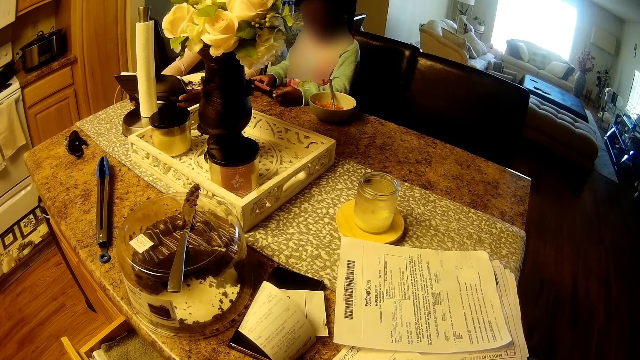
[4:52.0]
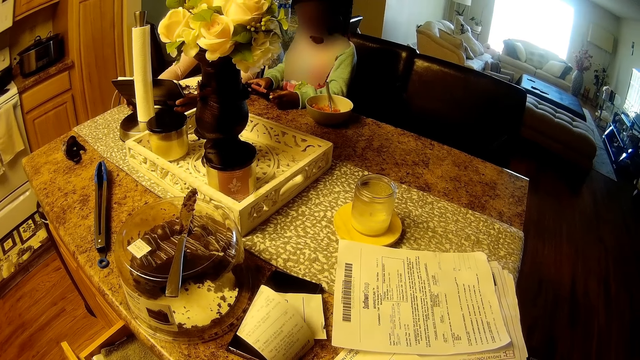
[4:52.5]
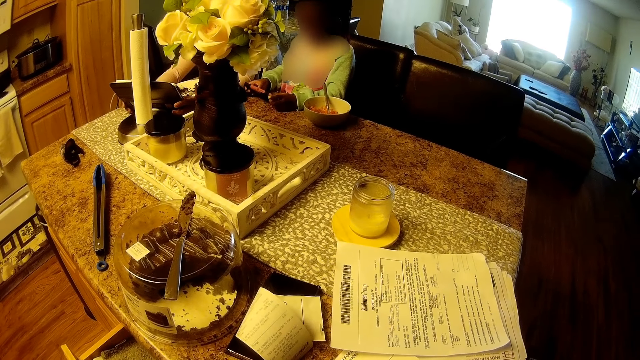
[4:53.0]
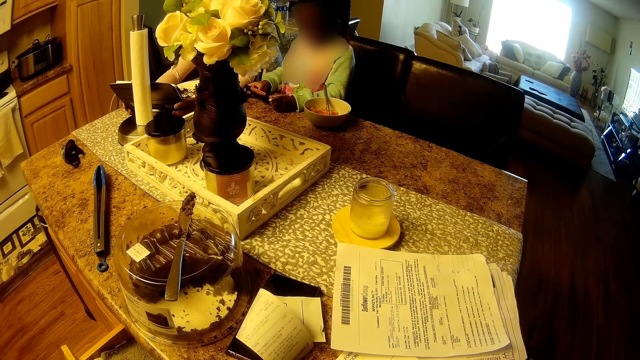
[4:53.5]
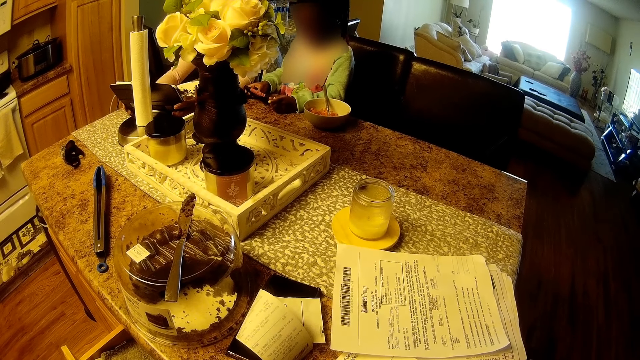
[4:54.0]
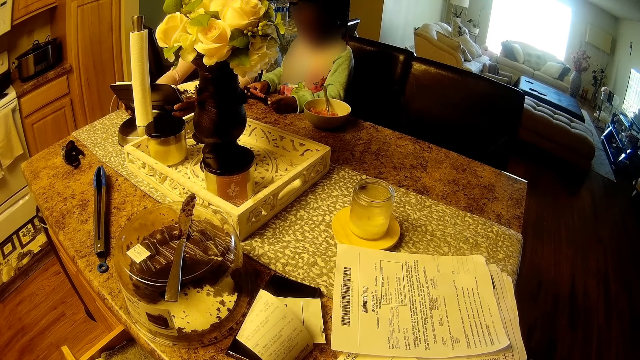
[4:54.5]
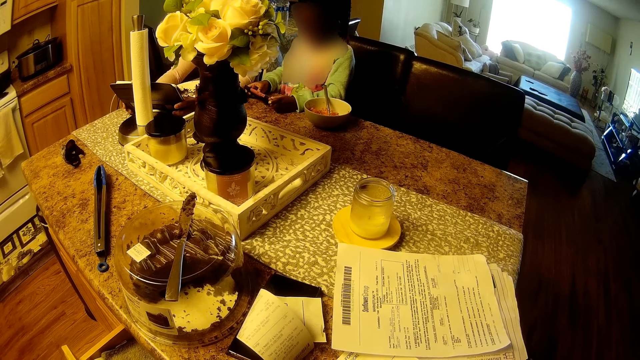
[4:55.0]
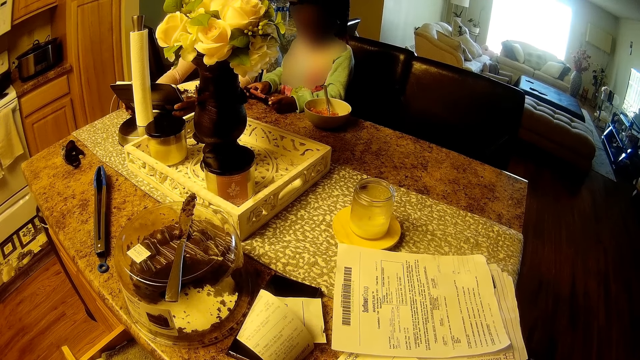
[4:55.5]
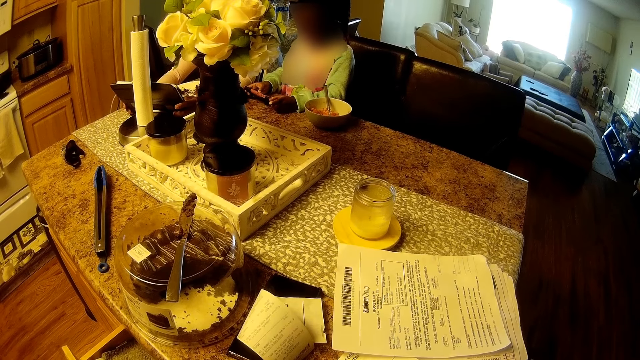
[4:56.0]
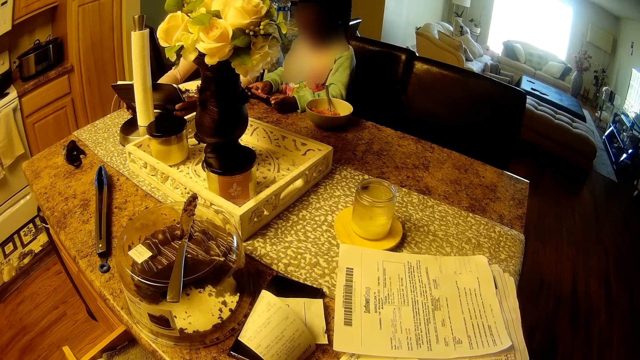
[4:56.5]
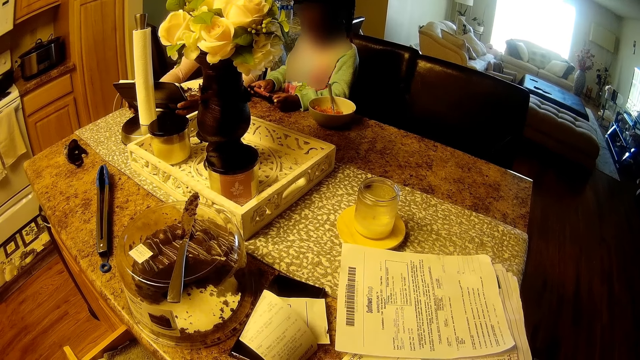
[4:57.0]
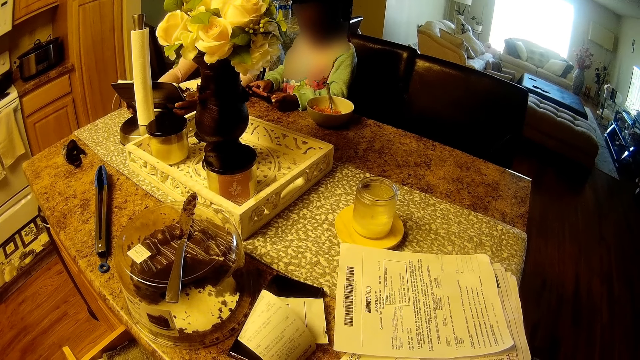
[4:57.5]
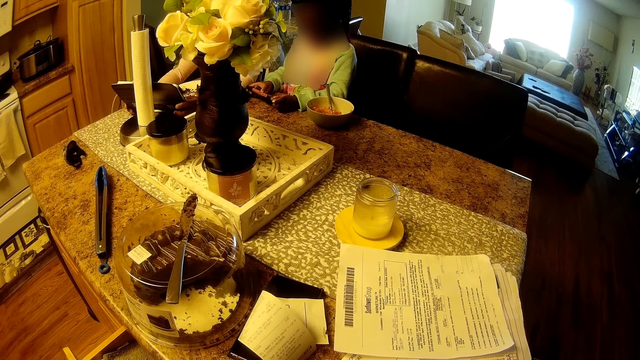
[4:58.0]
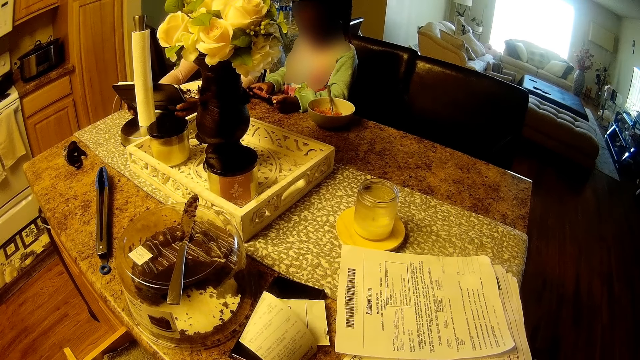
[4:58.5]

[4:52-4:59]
A child converses with another child.

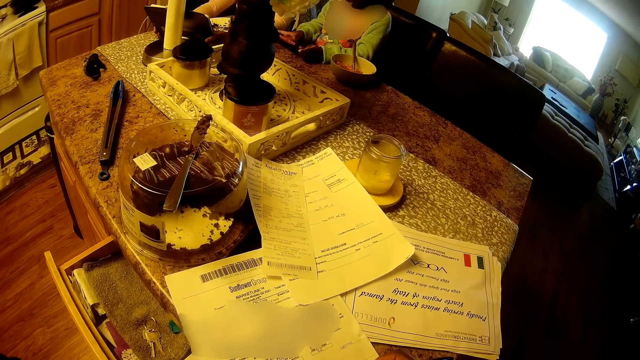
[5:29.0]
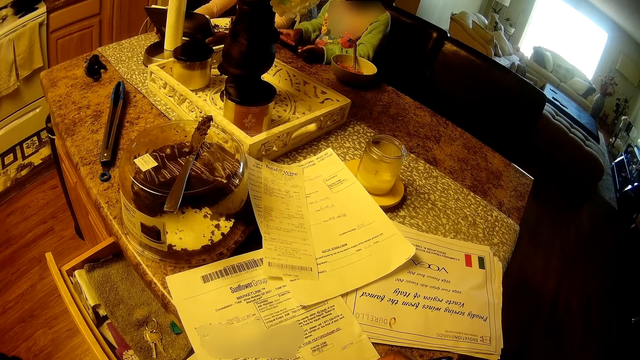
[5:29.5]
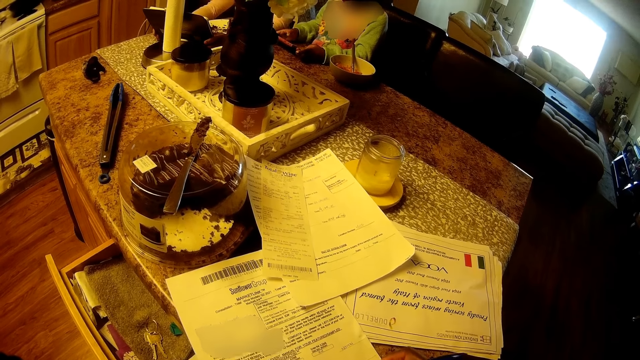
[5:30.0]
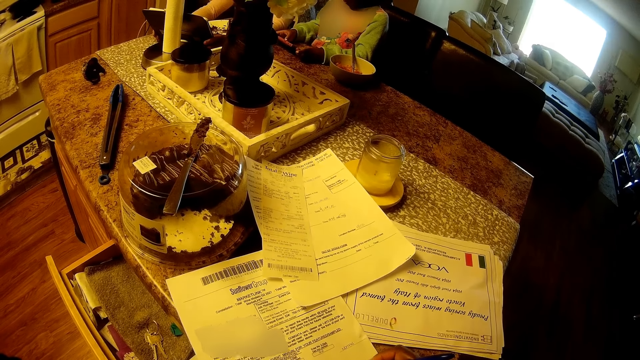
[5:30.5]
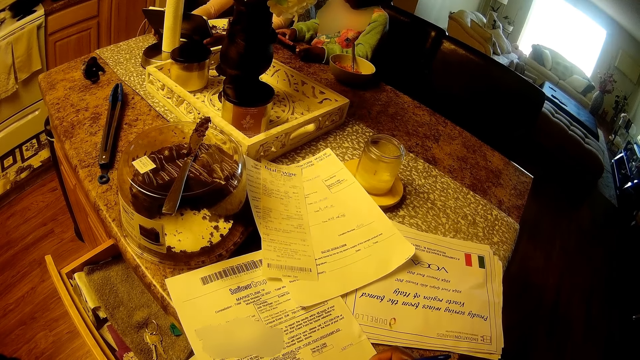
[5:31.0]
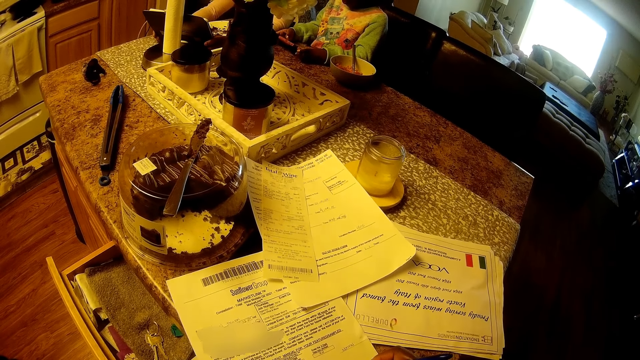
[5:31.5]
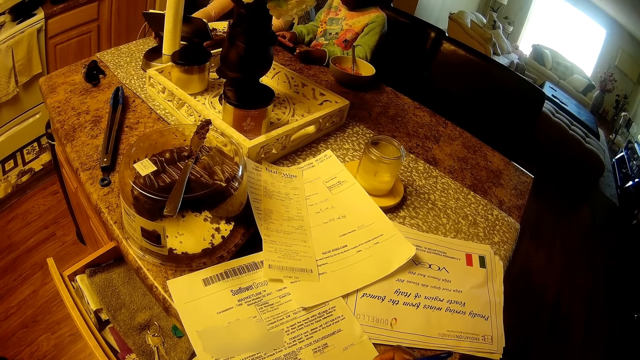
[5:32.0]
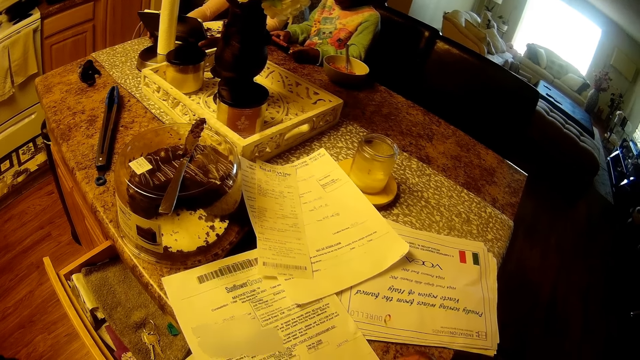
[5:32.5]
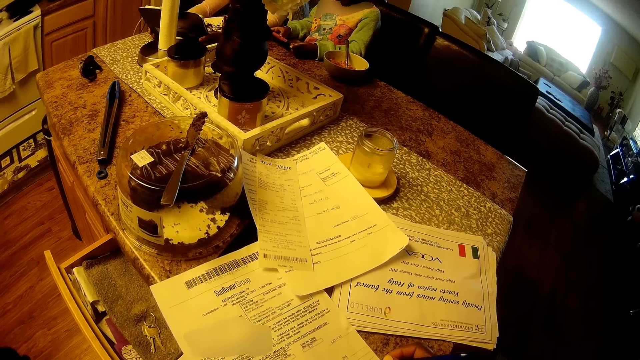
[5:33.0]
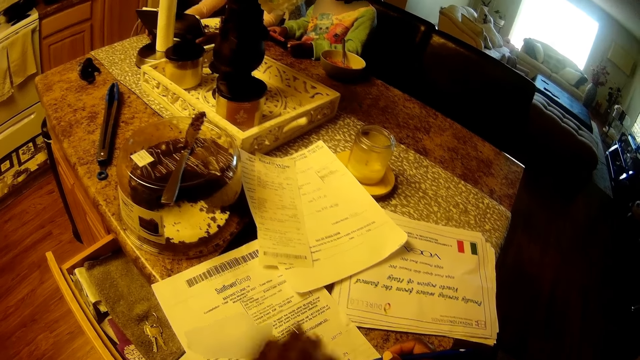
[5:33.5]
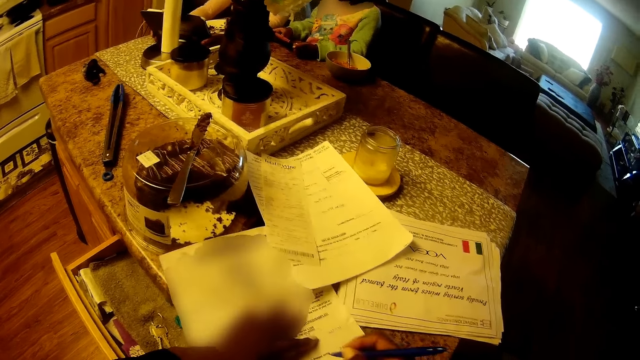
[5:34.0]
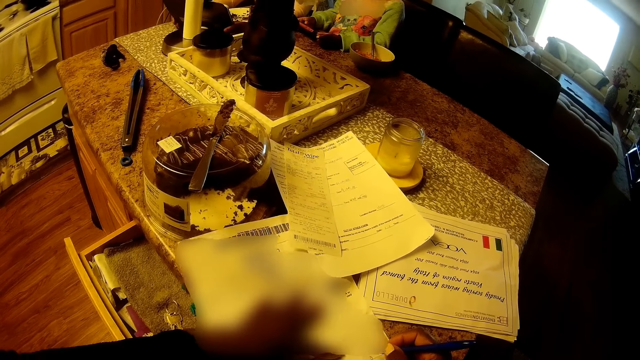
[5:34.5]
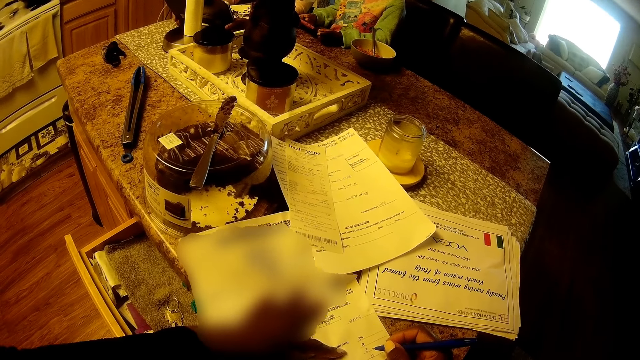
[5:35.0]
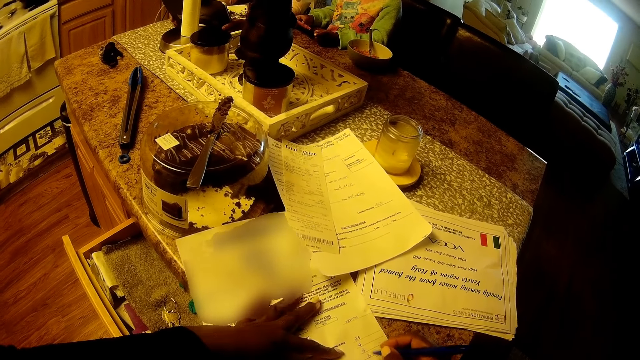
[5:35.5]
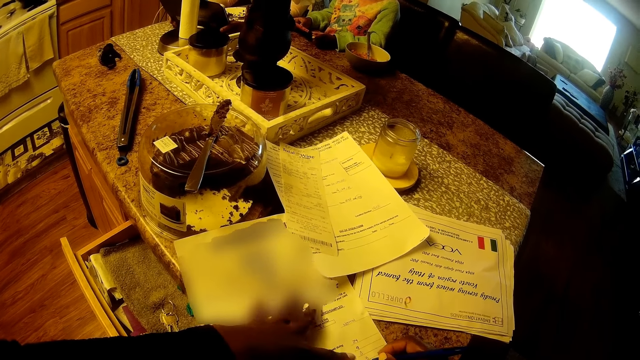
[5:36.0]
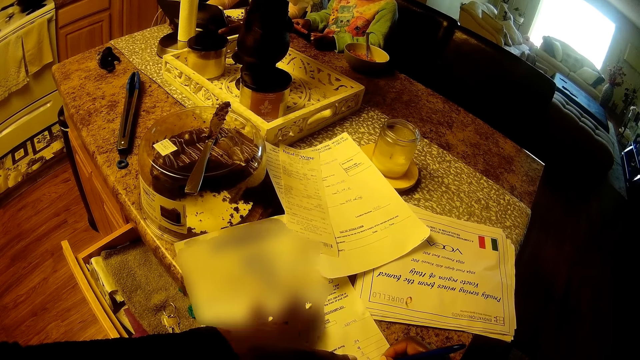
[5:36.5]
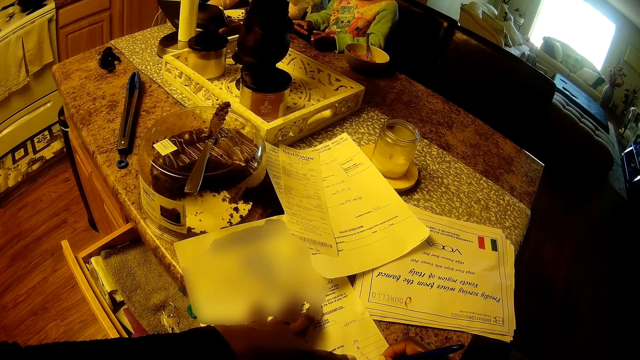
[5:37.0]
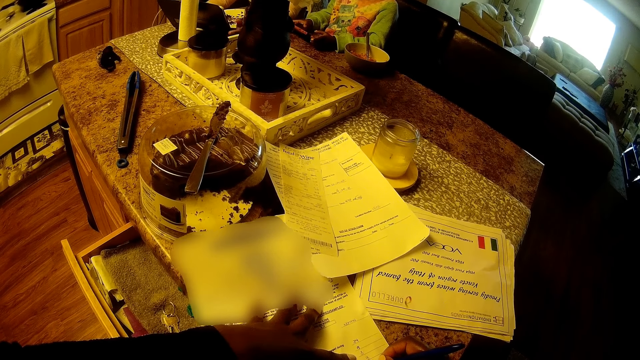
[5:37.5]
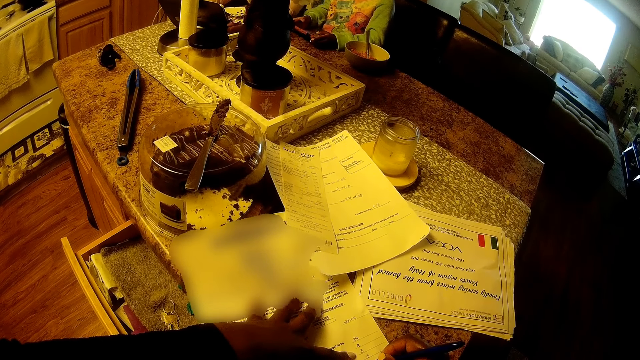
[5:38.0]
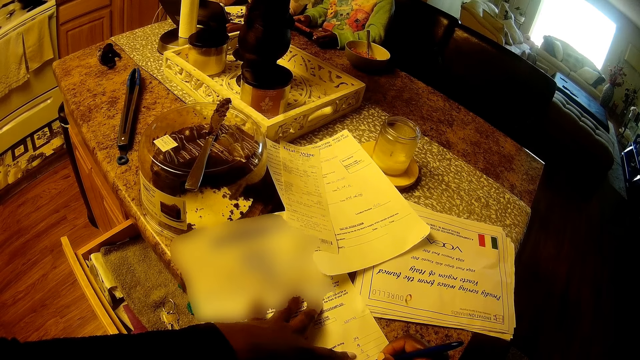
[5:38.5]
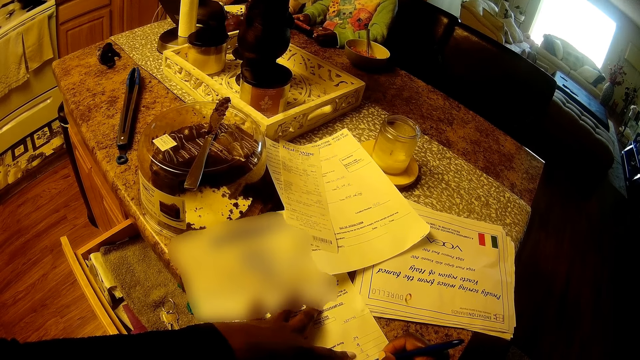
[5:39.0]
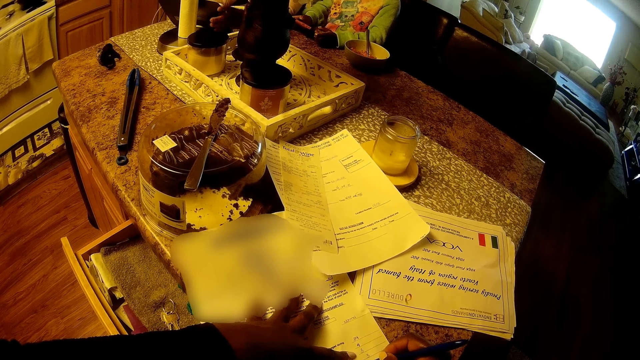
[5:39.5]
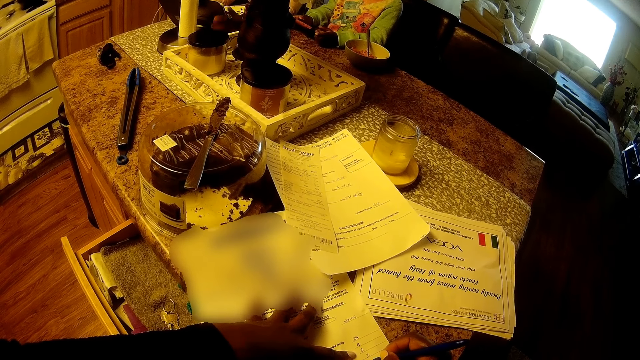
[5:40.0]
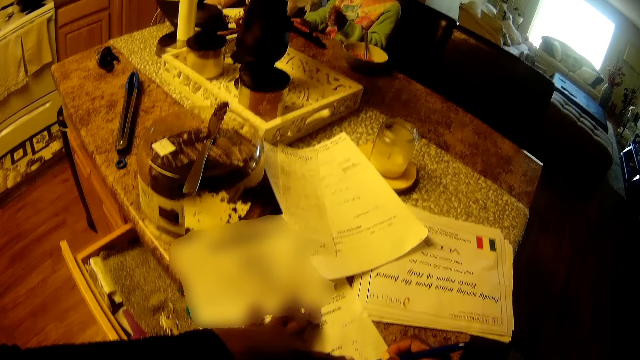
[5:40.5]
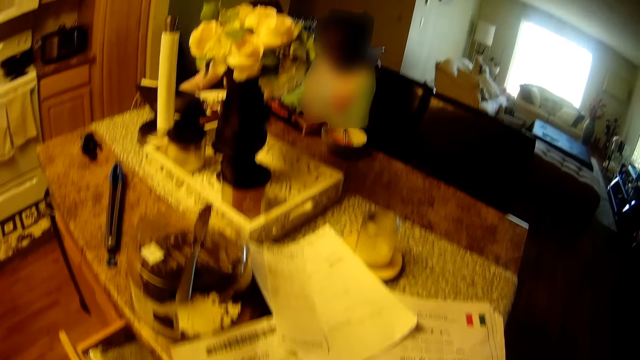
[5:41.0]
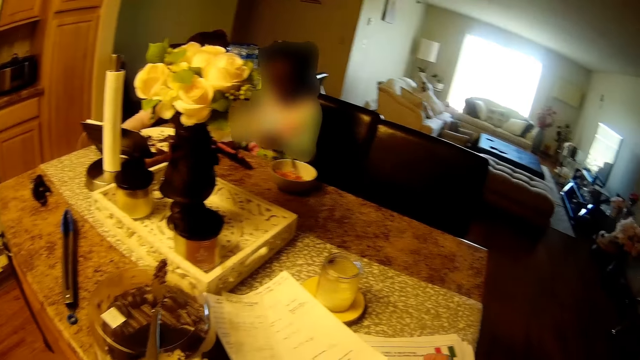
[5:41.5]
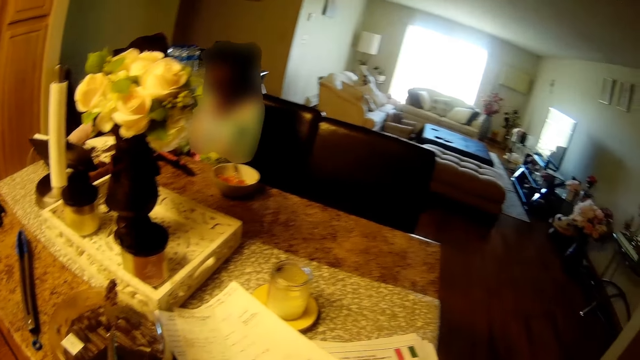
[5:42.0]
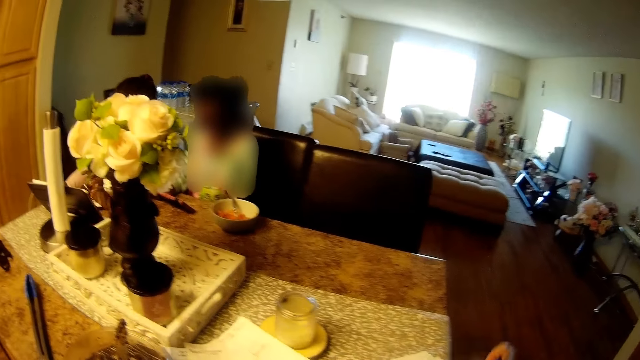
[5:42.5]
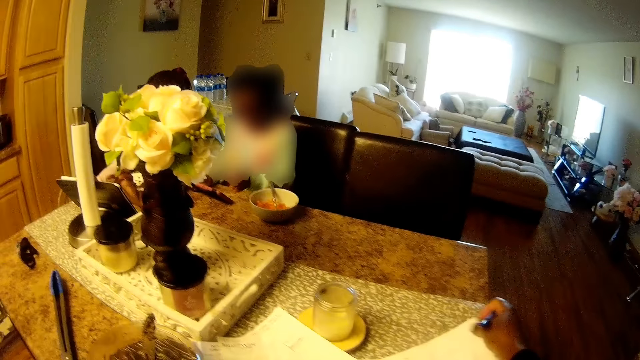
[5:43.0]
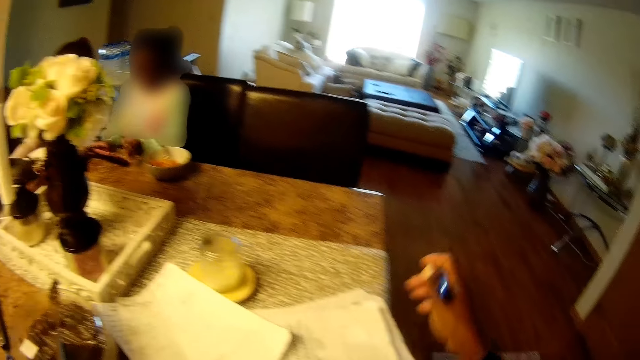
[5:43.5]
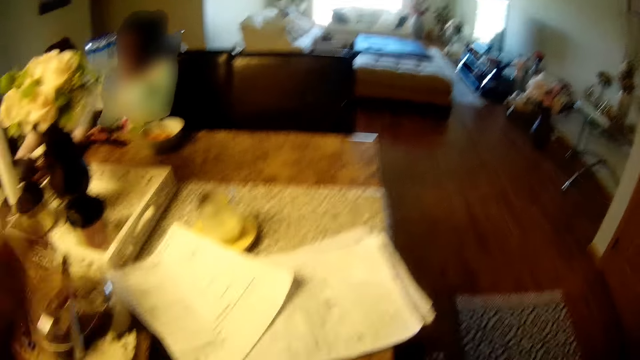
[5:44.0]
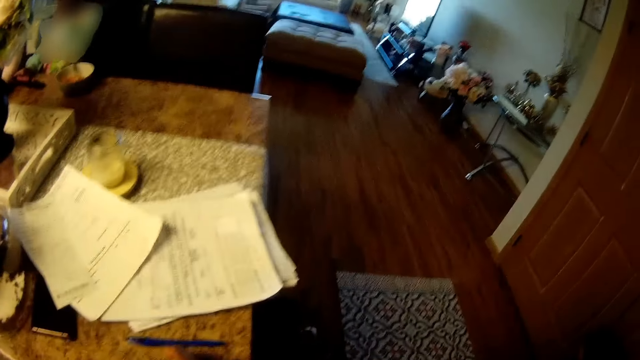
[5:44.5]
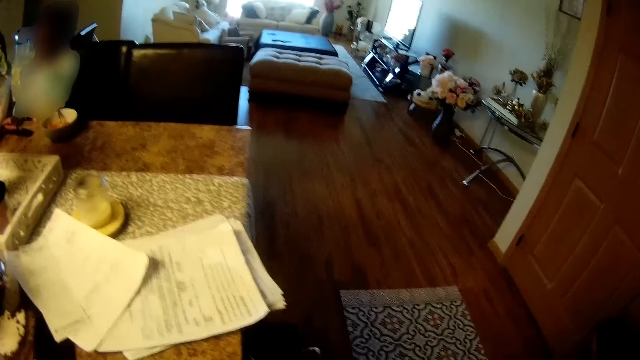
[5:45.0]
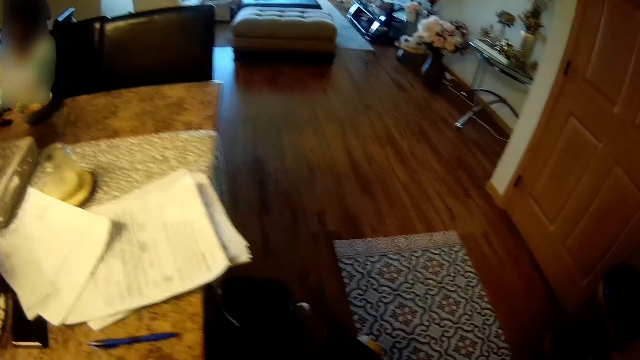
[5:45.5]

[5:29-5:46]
The camera wearer looks at the papers. She writes on the paper with a pen in her right hand. A child converses with another child. The camera wearer adjusts the paper on the kitchen countertop with her left hand. She writes on the paper with the pen in her right hand. She looks around the room. She moves some papers on the kitchen countertop with her right hand. She drops the pen in her right hand on the kitchen countertop.
